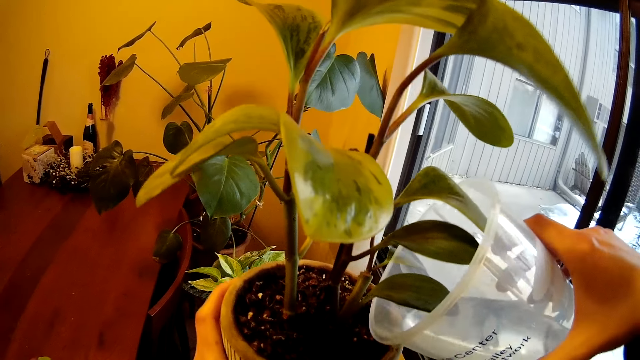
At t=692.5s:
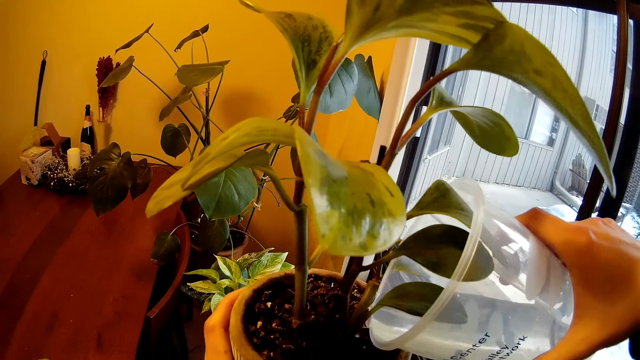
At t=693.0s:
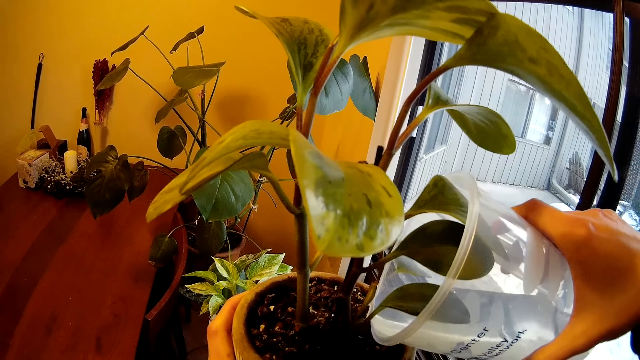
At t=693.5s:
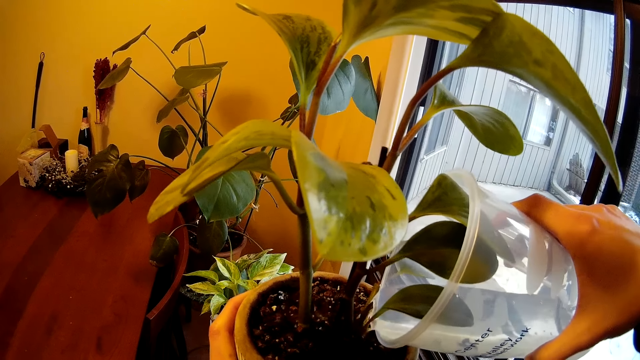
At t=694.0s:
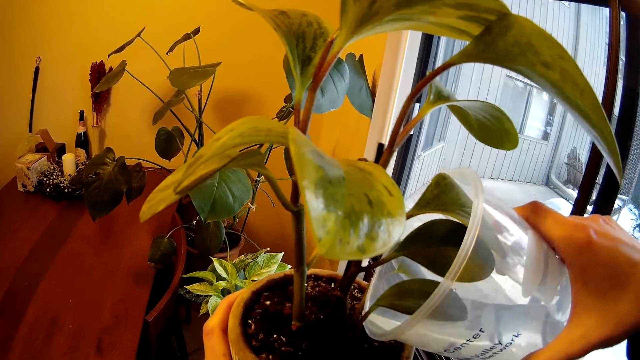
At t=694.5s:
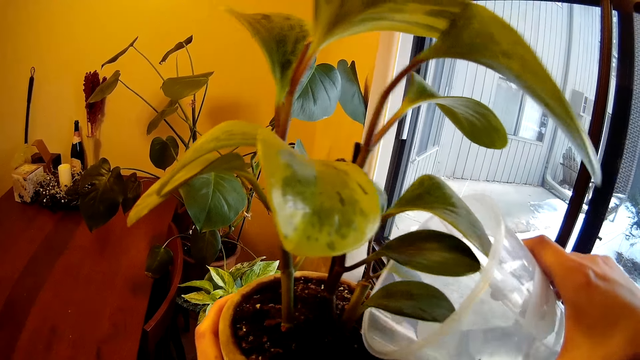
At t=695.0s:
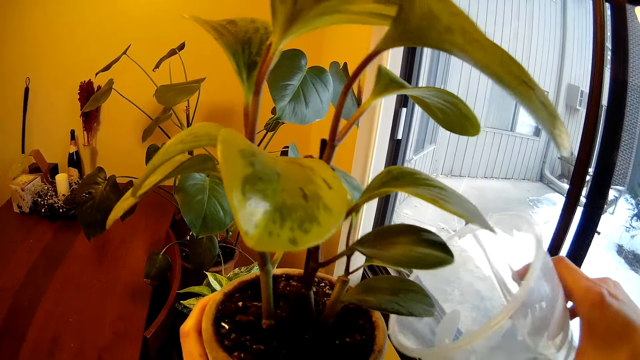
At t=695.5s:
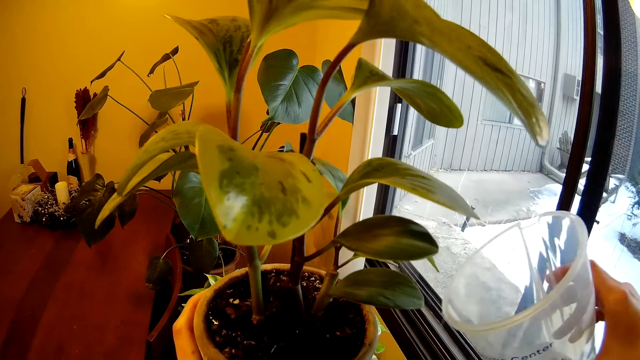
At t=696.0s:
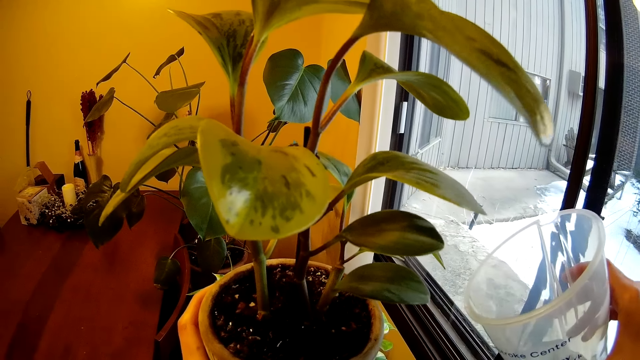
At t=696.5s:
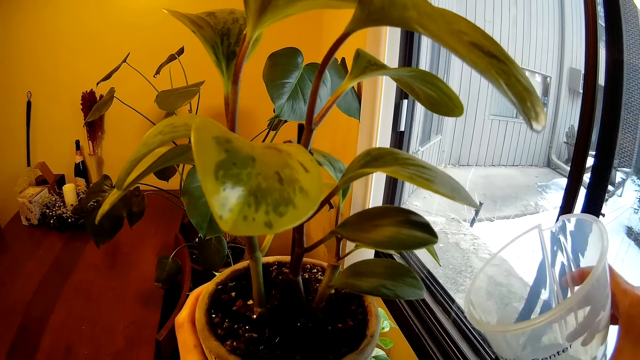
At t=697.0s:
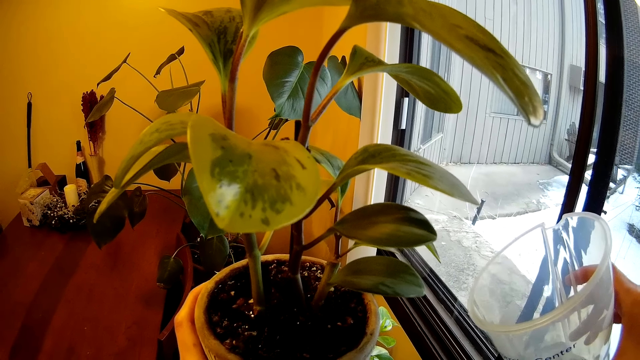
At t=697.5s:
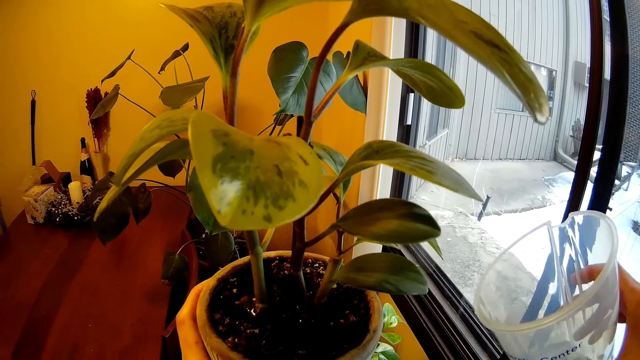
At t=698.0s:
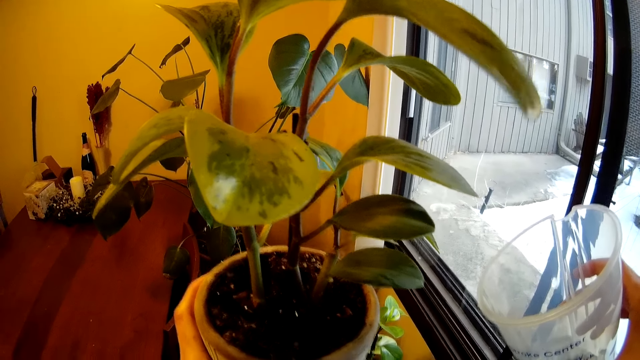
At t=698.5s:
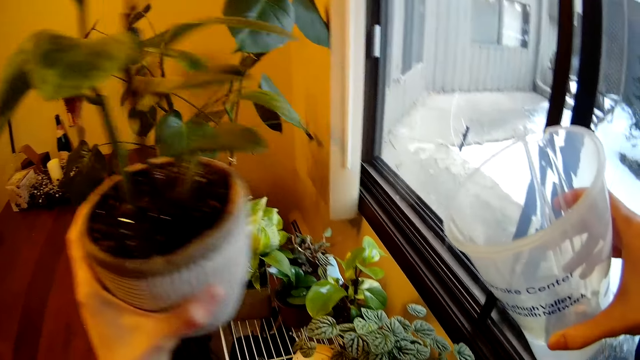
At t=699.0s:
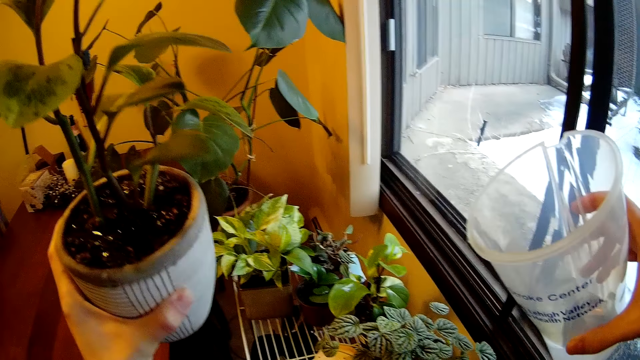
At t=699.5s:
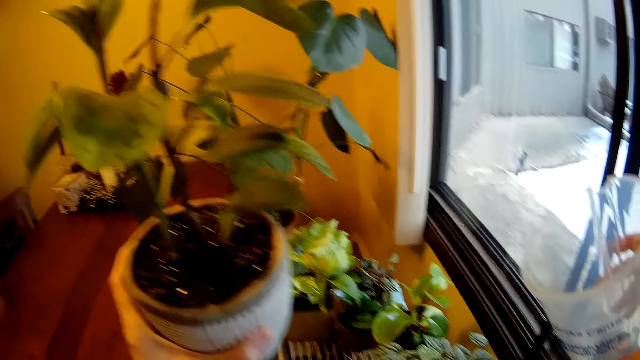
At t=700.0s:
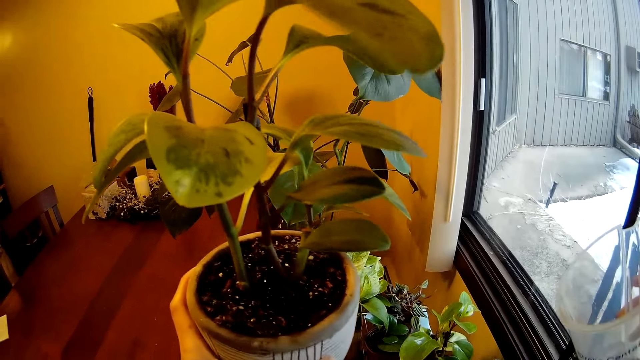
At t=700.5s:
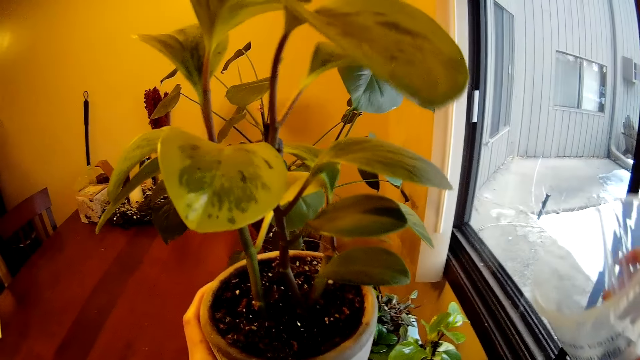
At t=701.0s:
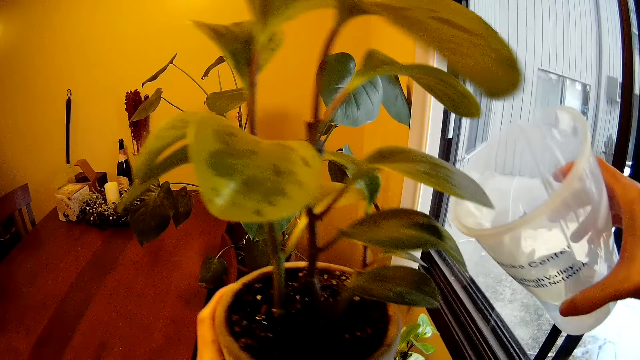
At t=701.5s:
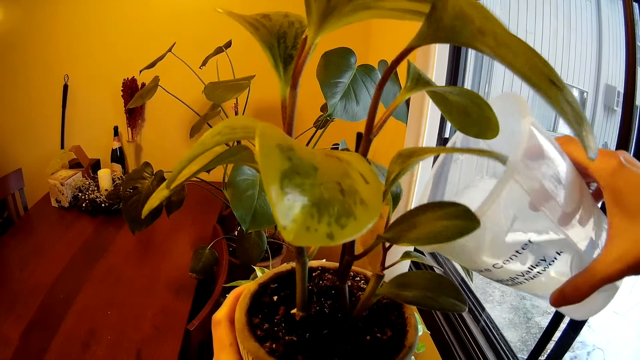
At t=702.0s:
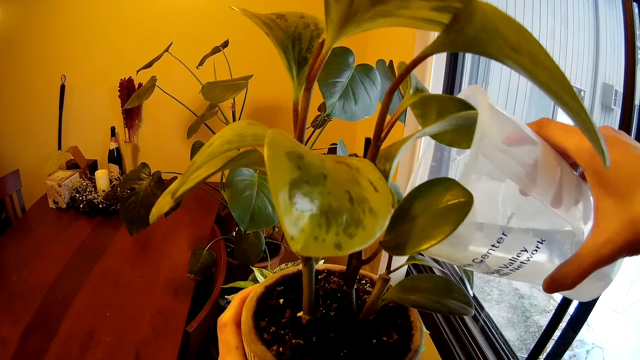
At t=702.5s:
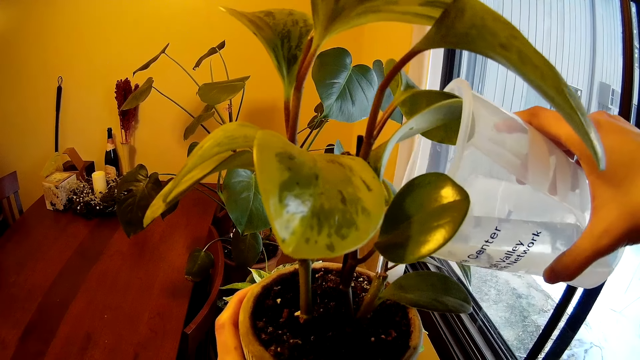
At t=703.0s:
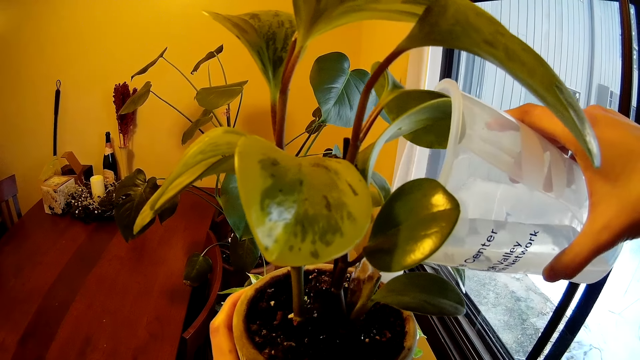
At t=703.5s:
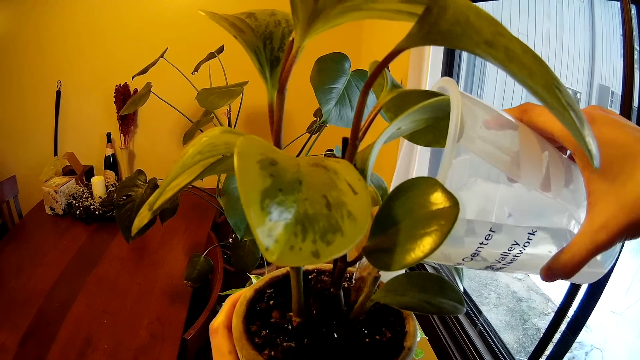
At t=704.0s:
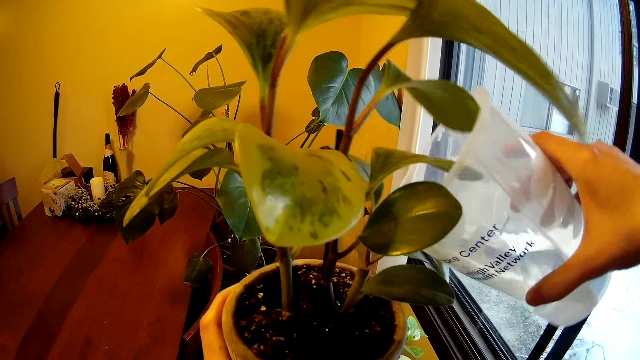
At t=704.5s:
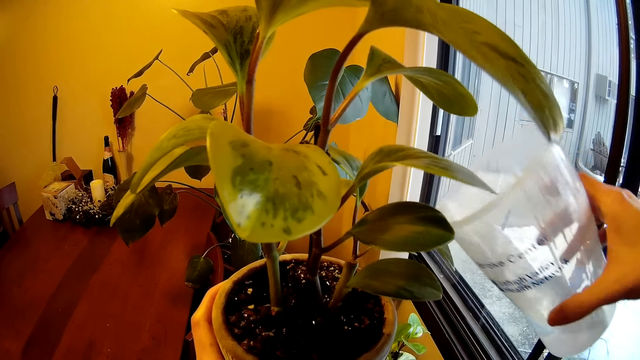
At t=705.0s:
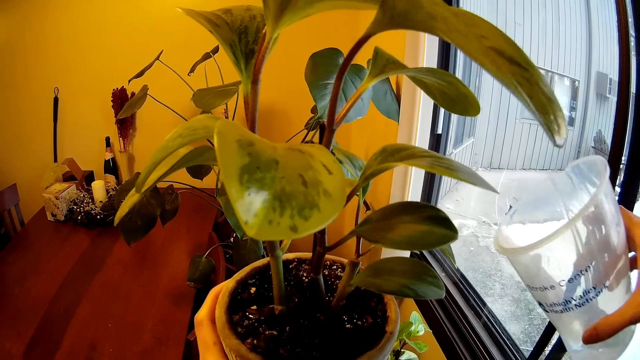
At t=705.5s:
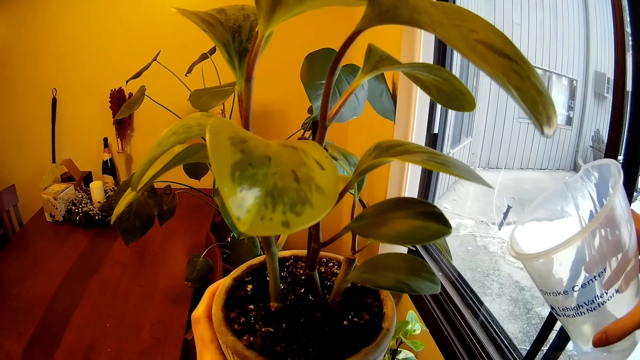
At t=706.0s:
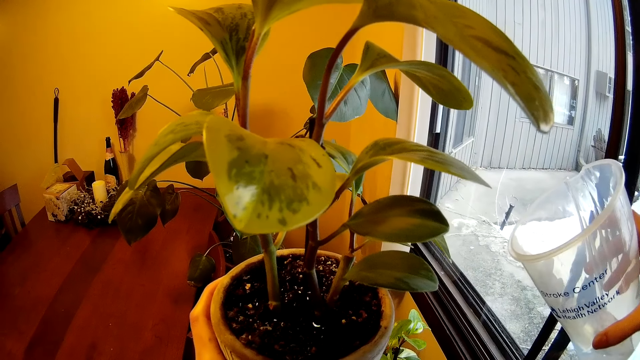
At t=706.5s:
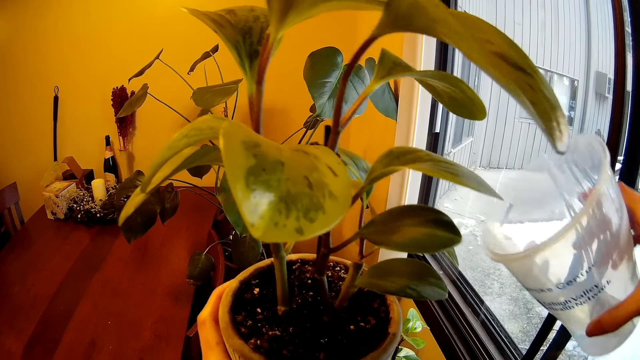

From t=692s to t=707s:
The camera wearer pours water from the cup in her right hand into the flower pot in her left hand. She moves the plant. She waters the plant.

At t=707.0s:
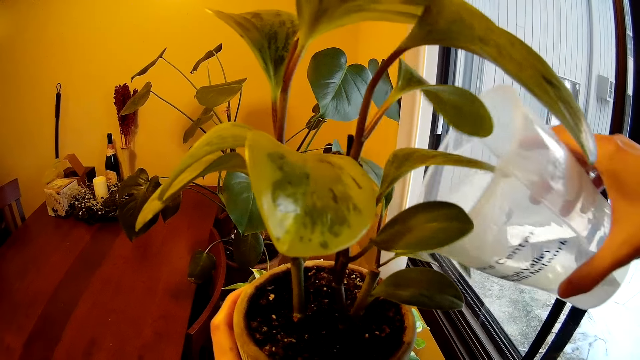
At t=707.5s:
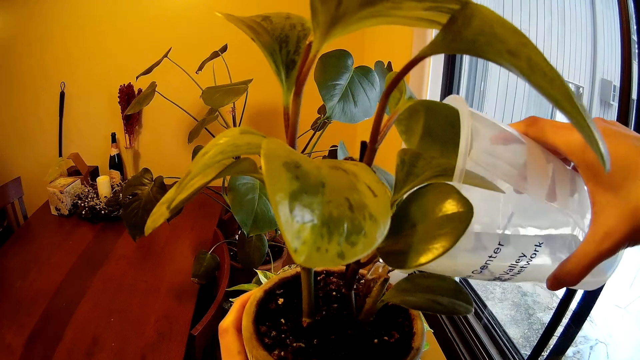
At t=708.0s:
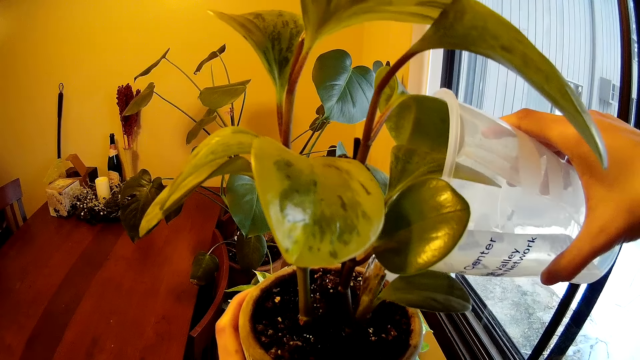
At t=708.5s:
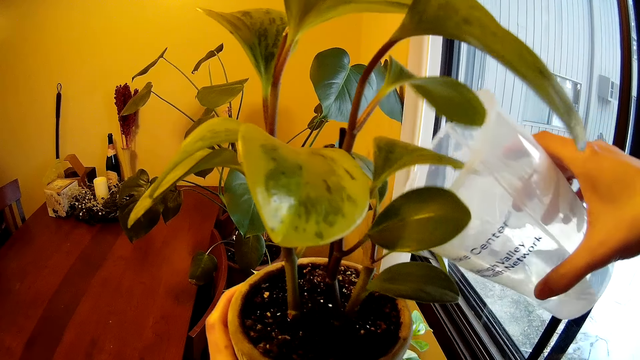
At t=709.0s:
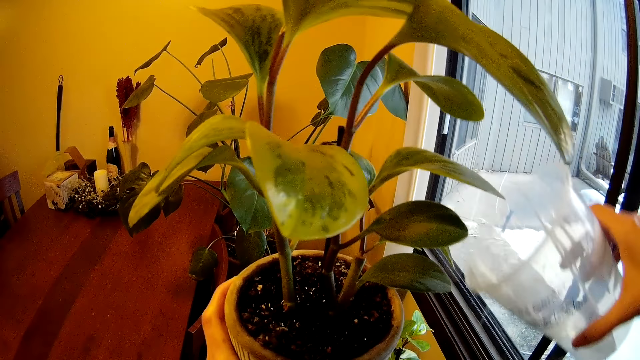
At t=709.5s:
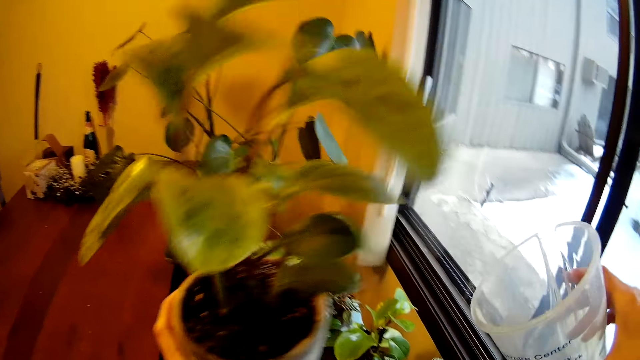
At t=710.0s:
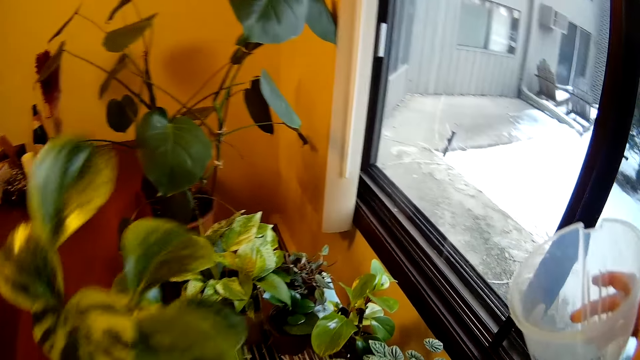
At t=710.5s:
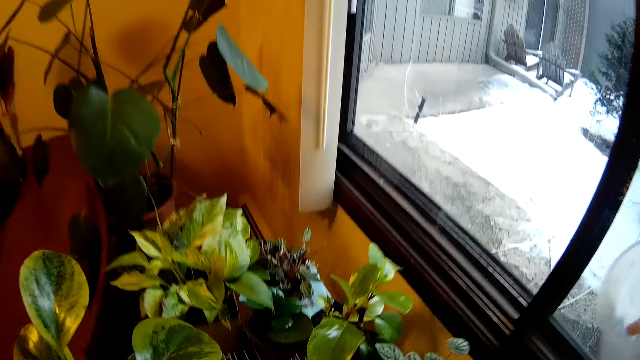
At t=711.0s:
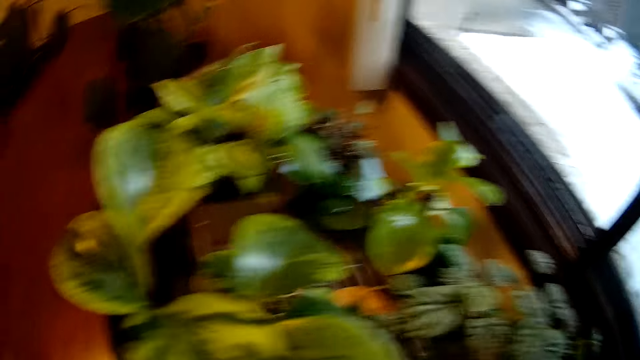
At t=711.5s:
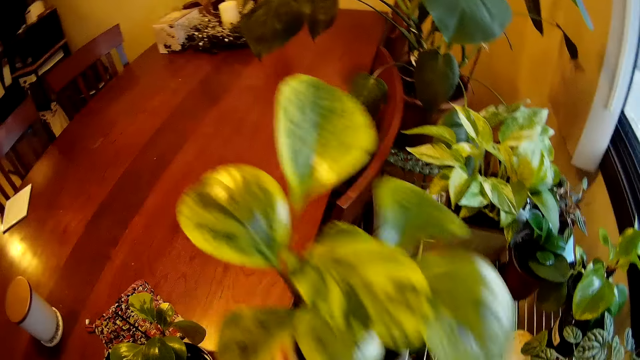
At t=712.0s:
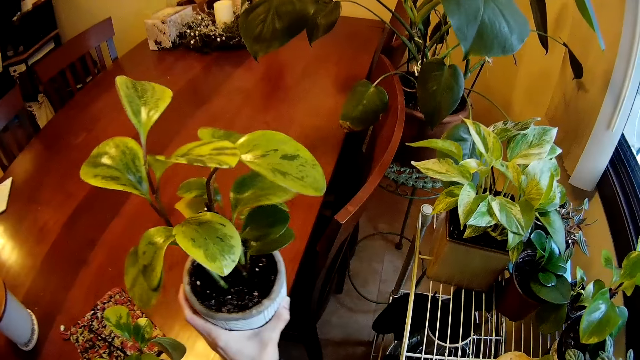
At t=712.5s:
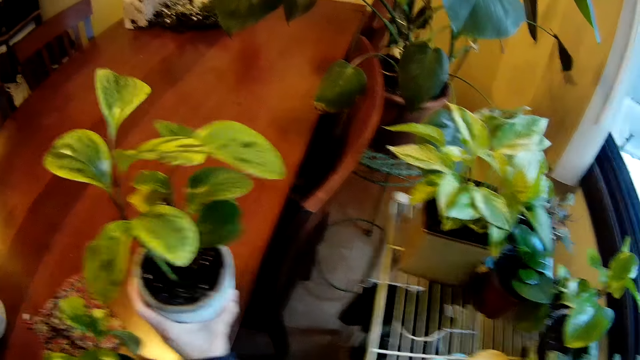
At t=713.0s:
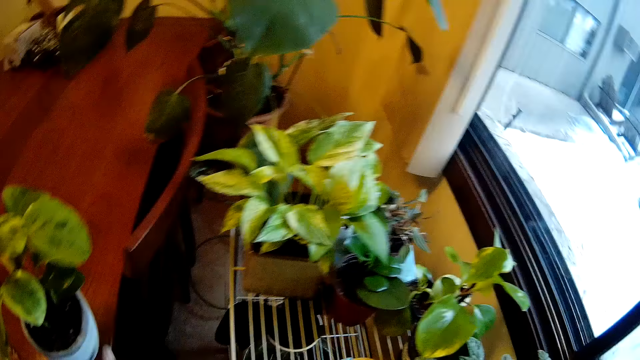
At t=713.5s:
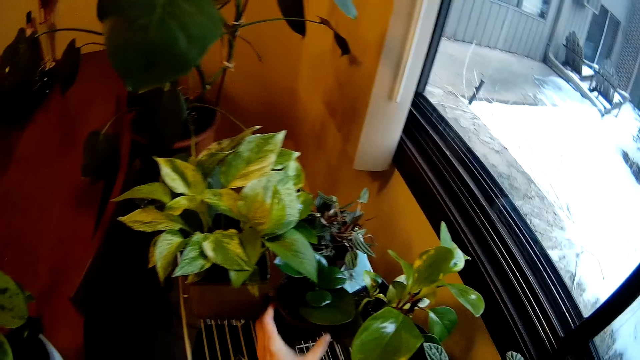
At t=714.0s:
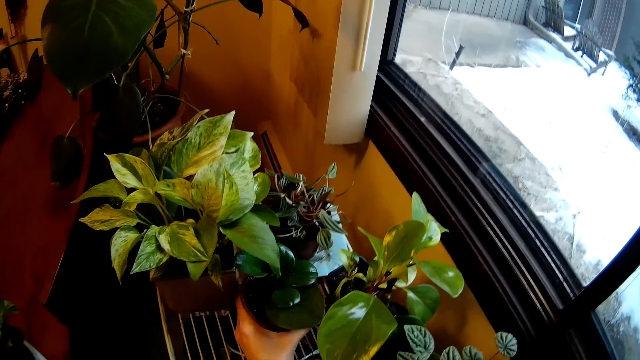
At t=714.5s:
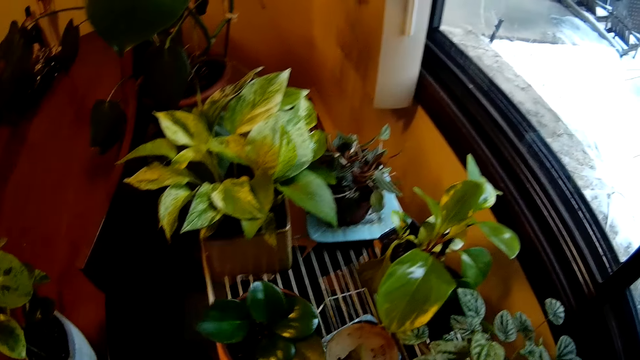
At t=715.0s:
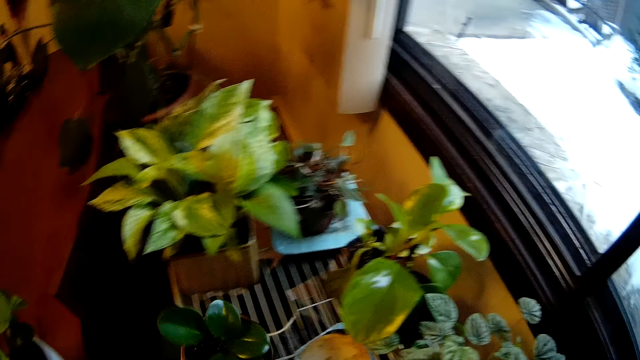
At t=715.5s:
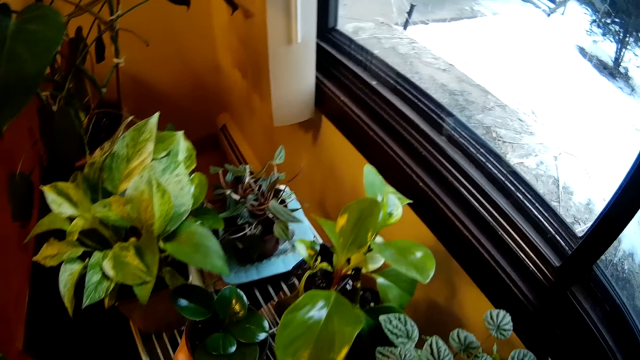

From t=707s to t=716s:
The camera wearer puts the plant on the table. She drops the flower pot in her left hand on the table in the kitchen. She picks a flower pot from the rack with her left hand. She drops the flower pot on the rack. She puts the plant on the rack.
